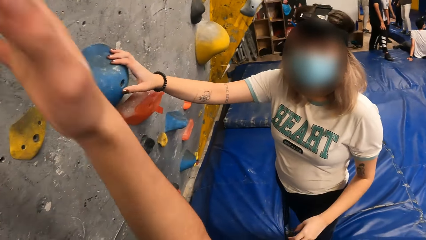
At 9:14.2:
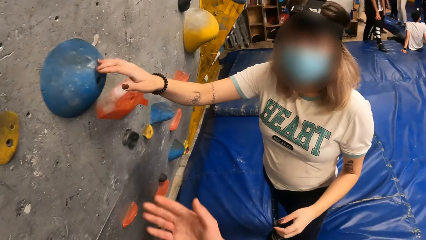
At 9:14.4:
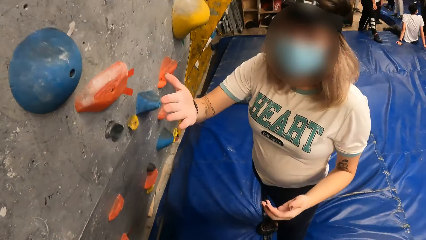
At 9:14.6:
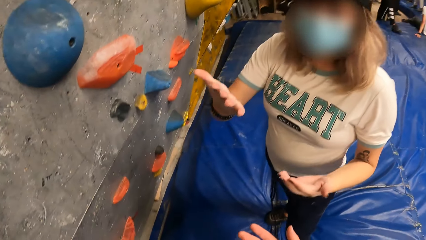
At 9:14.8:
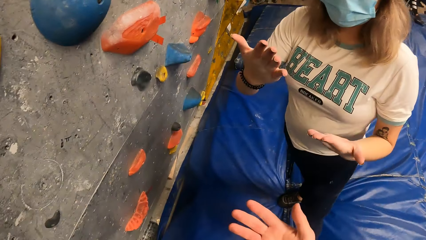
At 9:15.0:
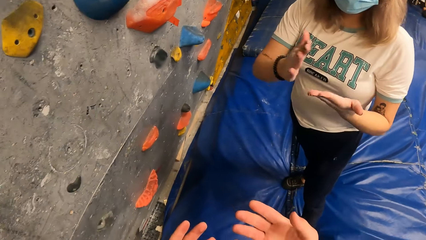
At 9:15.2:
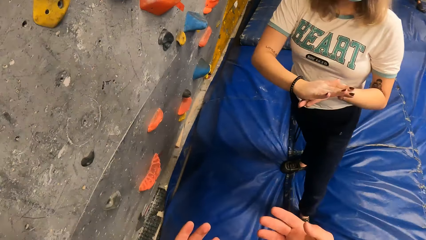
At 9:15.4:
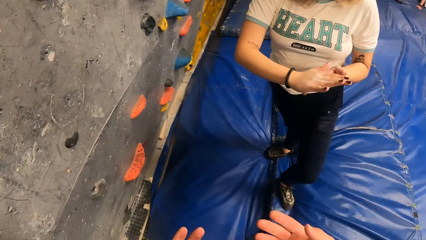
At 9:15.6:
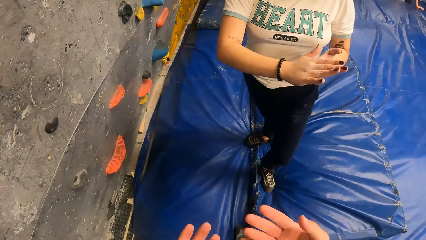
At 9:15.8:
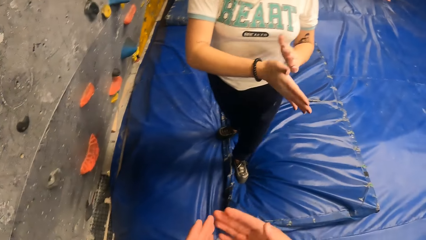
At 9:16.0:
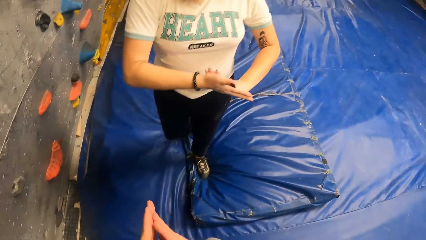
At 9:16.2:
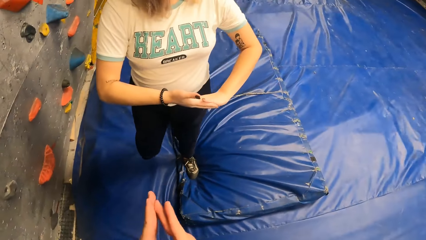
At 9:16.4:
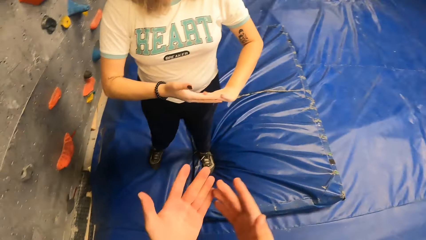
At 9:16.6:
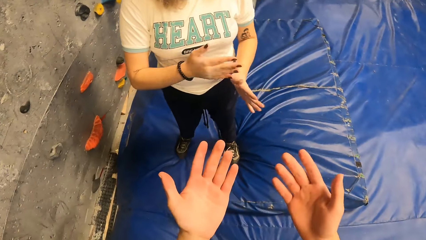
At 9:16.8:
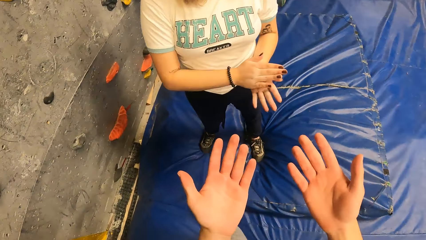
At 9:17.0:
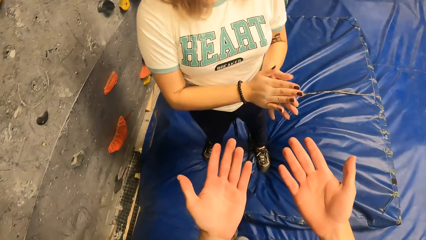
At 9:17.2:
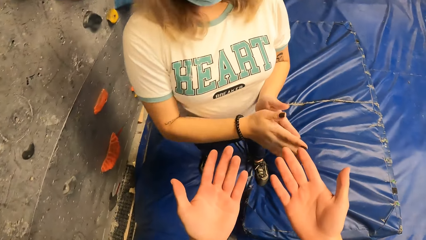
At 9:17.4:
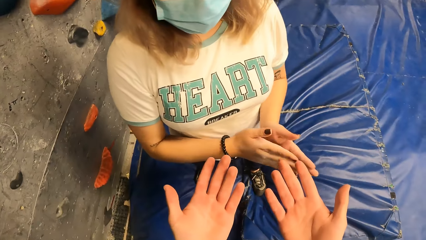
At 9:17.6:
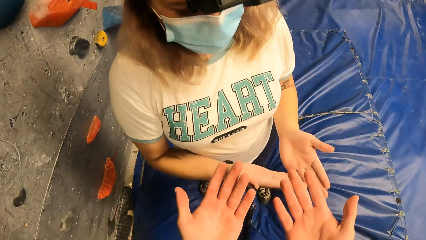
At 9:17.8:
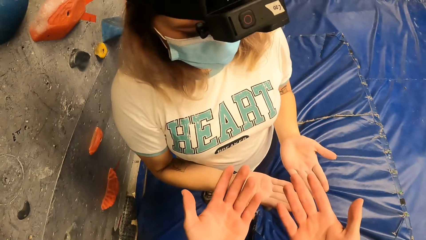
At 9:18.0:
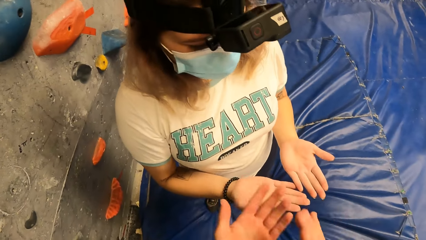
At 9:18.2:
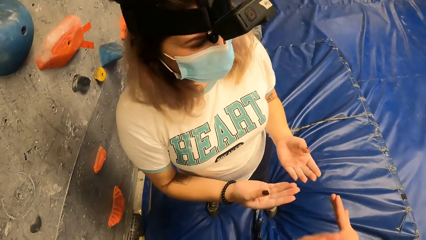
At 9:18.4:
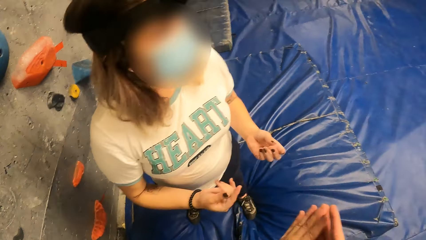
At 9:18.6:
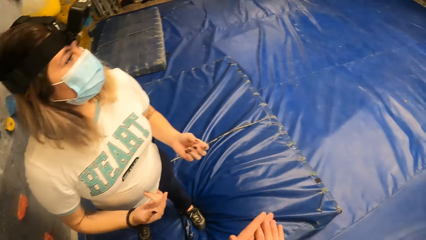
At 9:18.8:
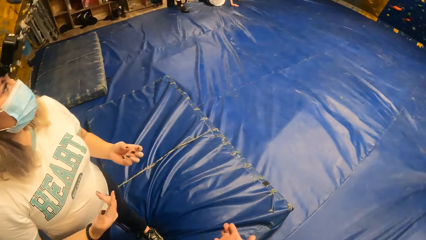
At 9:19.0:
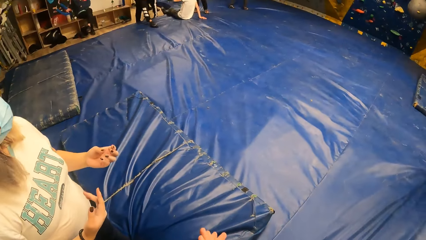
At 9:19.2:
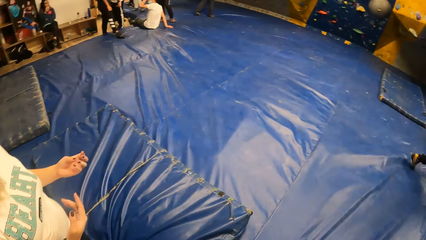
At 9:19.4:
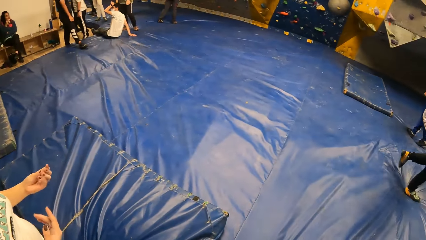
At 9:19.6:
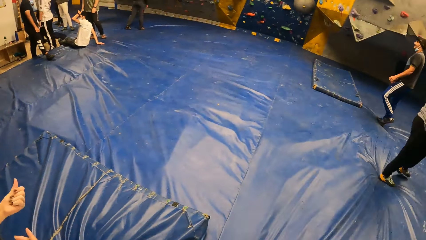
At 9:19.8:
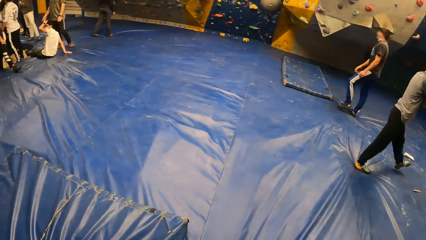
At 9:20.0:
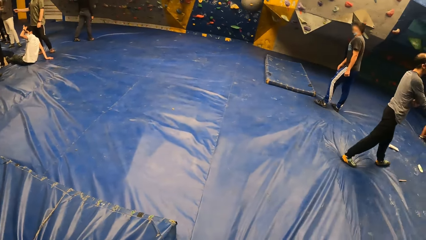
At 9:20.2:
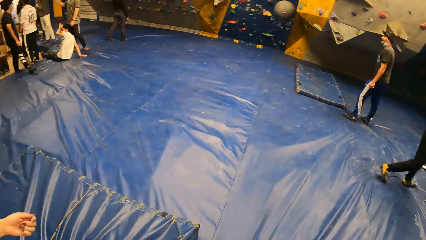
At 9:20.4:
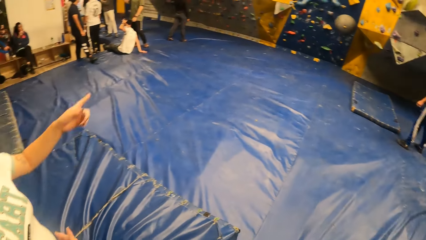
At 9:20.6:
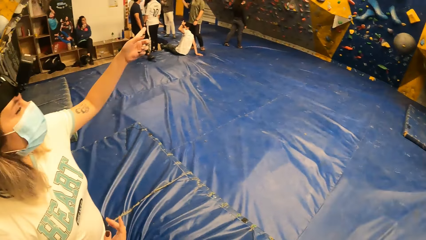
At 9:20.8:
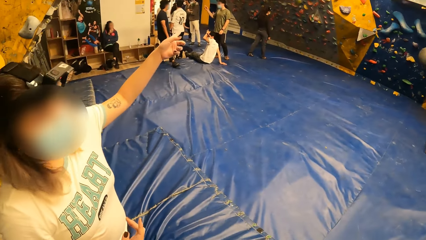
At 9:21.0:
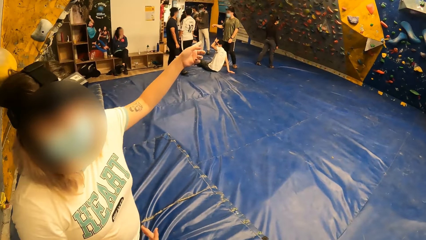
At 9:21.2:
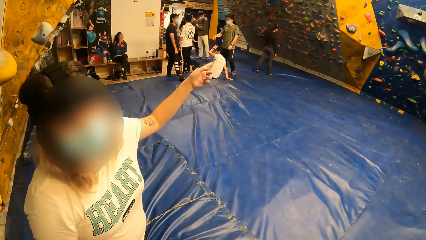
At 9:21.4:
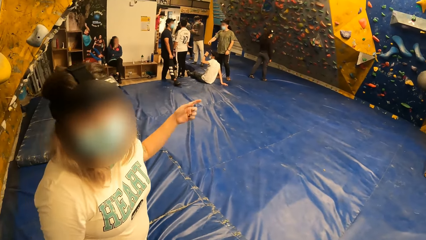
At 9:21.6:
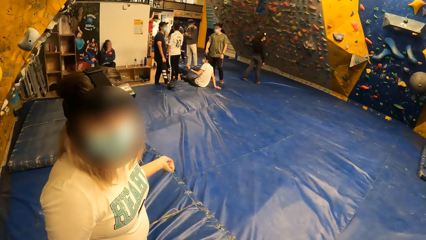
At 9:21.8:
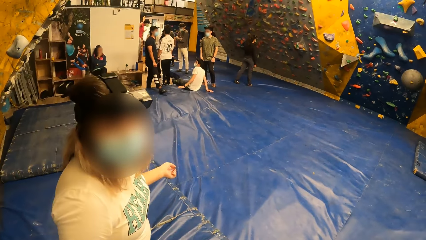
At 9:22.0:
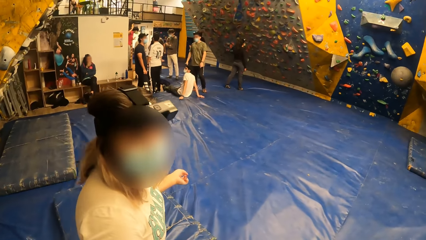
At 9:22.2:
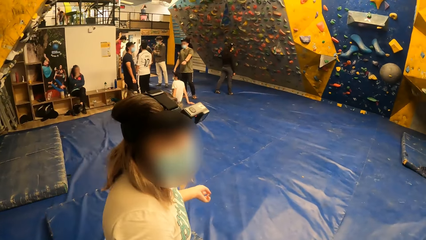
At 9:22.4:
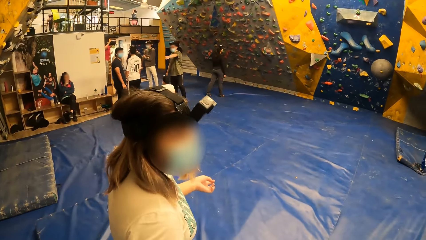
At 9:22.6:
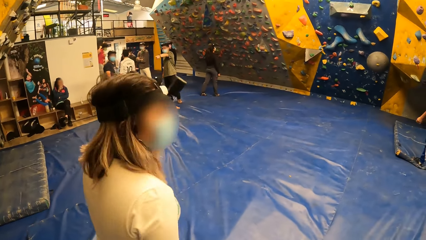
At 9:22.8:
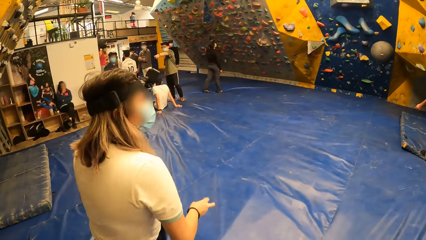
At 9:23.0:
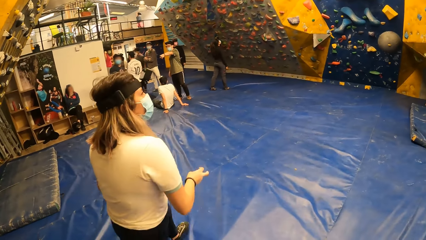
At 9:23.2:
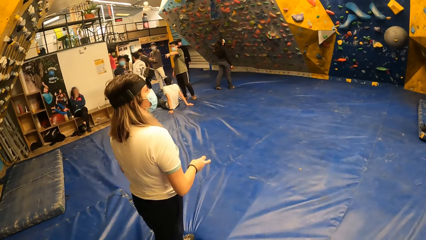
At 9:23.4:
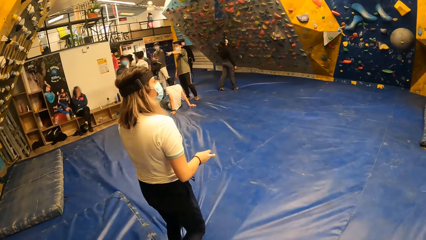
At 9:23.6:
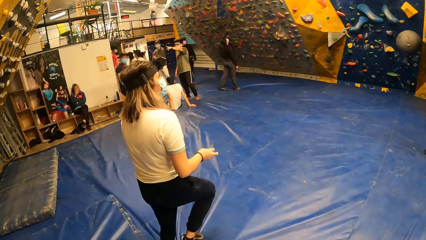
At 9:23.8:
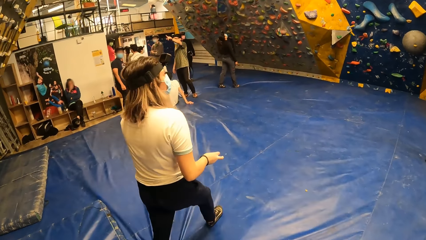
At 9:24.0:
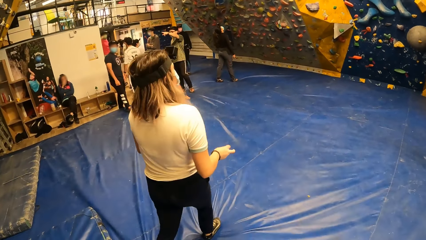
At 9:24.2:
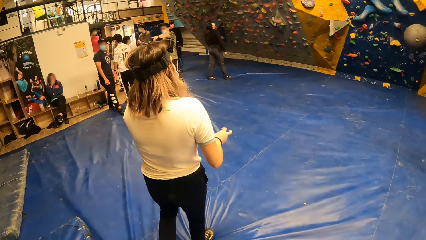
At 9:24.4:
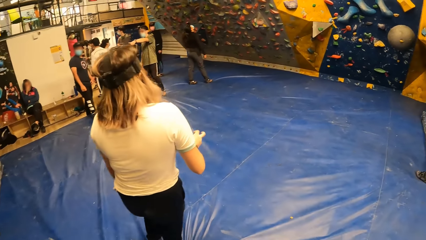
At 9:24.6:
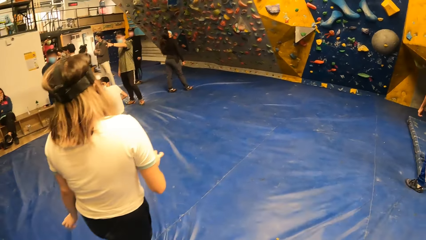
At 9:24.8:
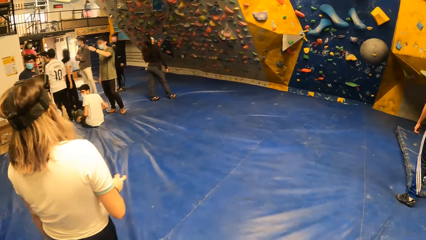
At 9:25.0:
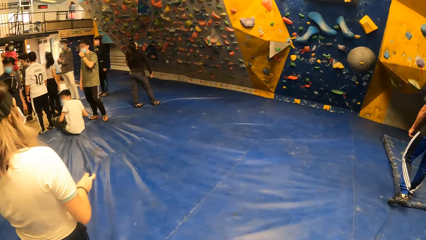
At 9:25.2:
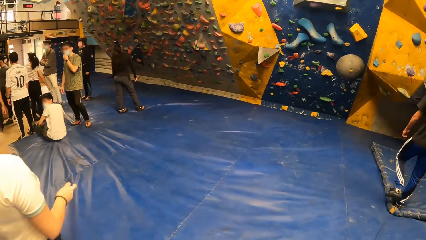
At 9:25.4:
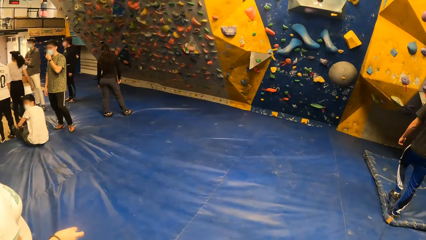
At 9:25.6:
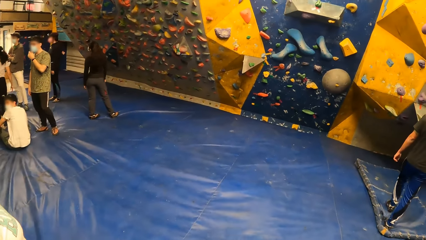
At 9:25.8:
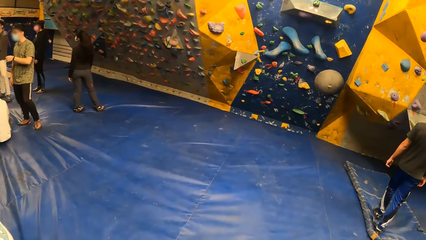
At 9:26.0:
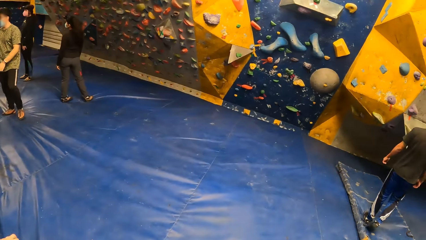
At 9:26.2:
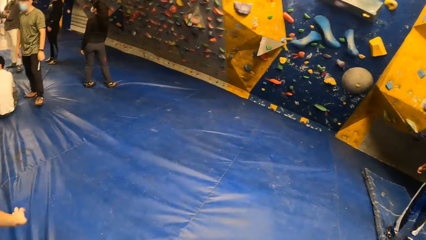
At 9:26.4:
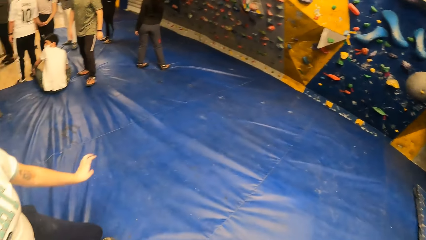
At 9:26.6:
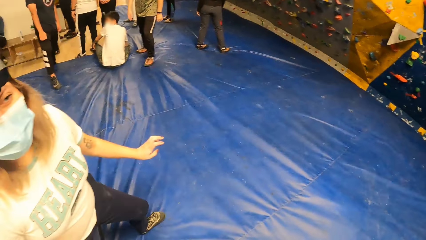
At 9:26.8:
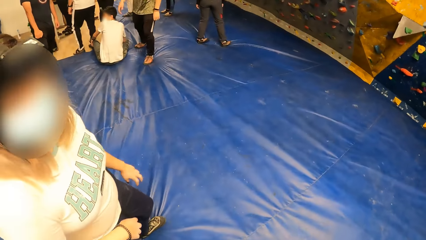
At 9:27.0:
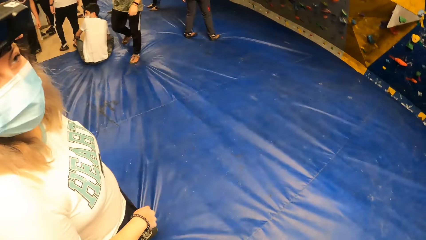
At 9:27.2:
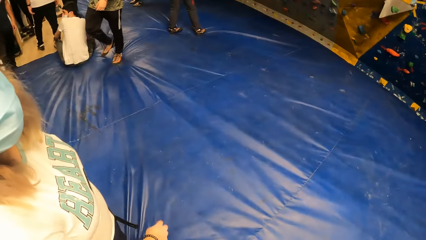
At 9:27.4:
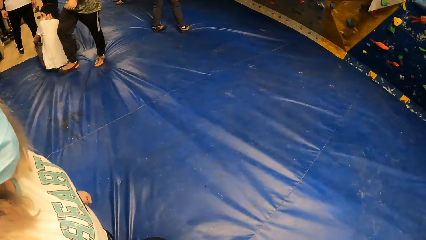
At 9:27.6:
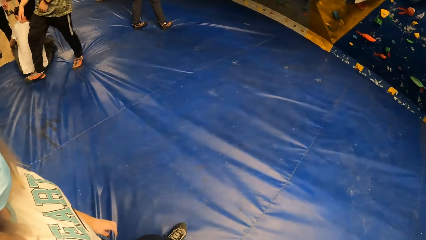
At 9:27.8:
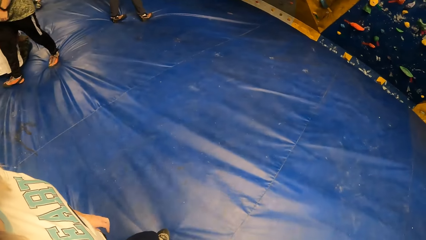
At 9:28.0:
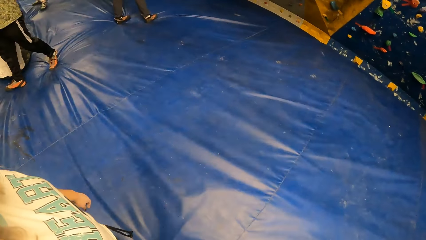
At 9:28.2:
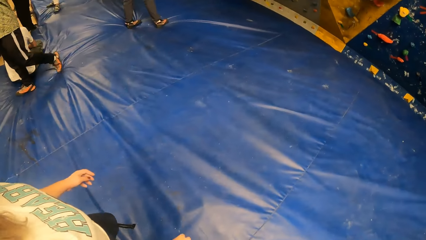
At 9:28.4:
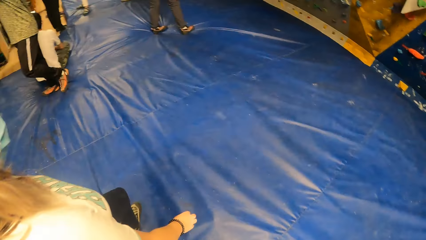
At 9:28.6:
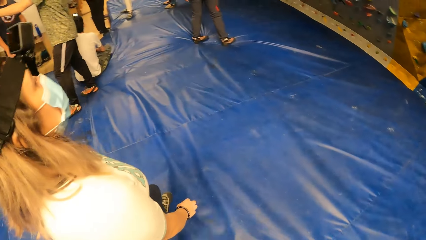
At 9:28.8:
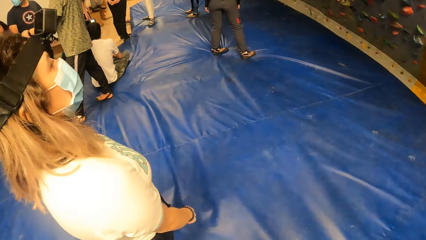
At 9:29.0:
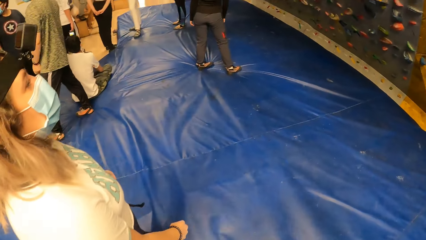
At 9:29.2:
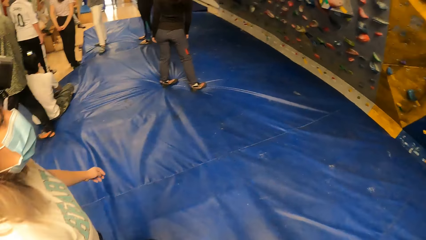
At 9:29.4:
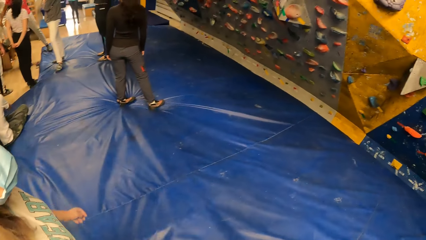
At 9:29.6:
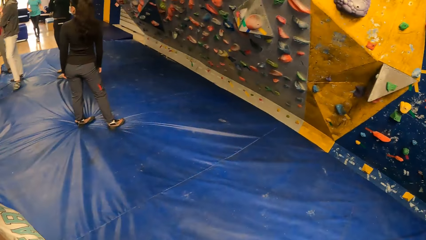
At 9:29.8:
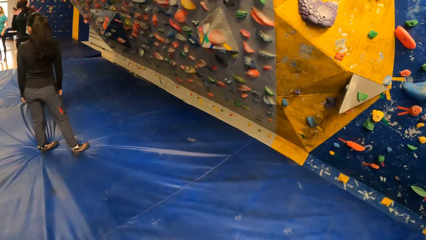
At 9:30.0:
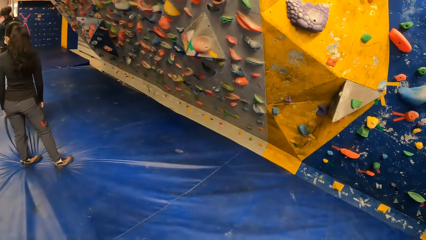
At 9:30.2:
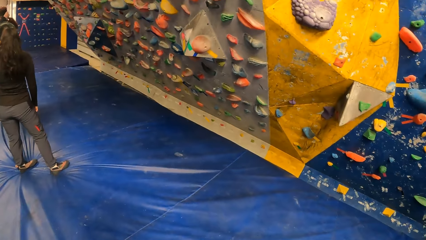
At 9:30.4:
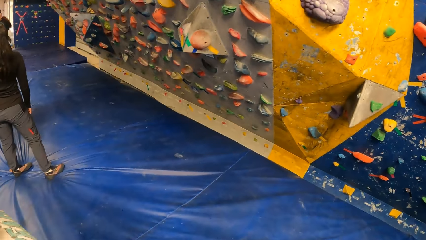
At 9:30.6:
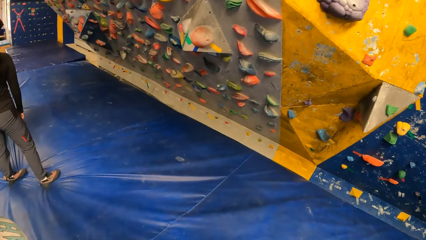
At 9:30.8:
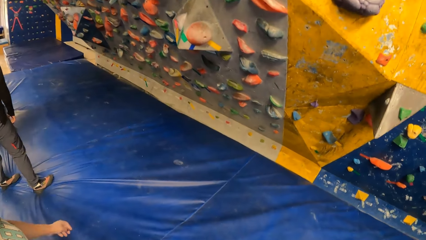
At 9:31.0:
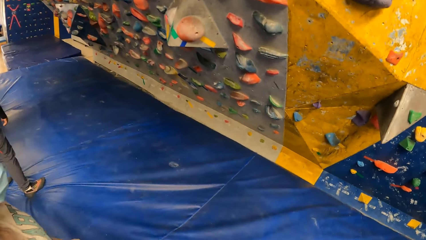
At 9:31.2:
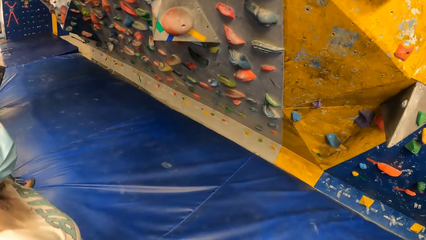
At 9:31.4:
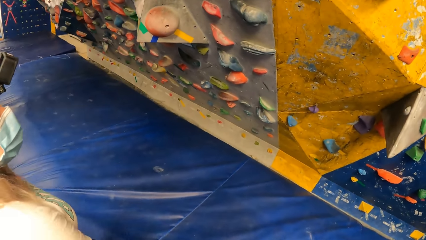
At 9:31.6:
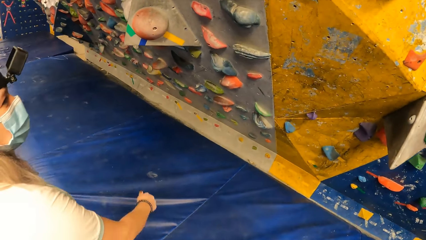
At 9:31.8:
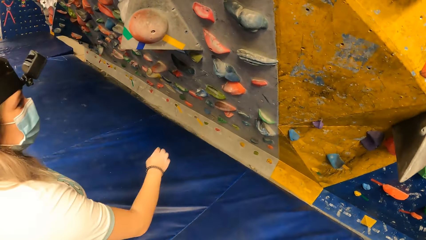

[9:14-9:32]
A lady removes the hands from the rock. The camera wearer looks at his hands. He wipes the hands. The lady looks at her hands. The camera wearer wipes the hands and turns around the activity room. The lady points towards the wall. The camera wearer walks towards the wall. He interacts with the lady. He walks towards the wall.
